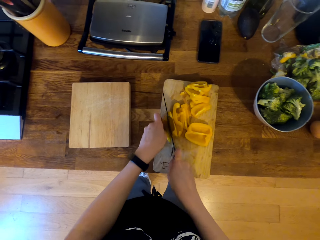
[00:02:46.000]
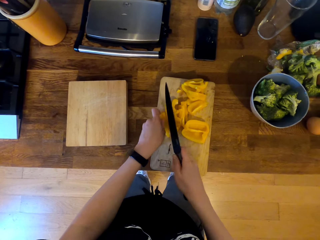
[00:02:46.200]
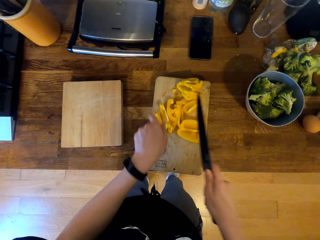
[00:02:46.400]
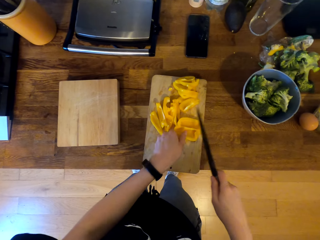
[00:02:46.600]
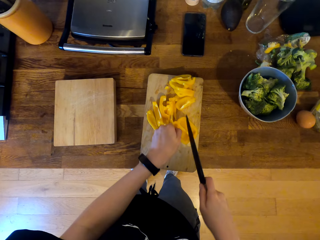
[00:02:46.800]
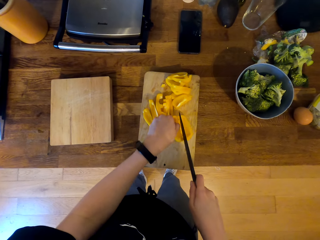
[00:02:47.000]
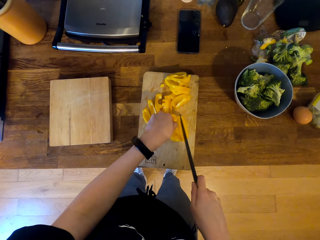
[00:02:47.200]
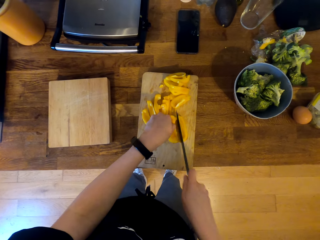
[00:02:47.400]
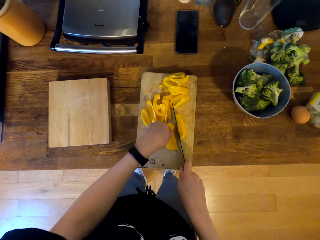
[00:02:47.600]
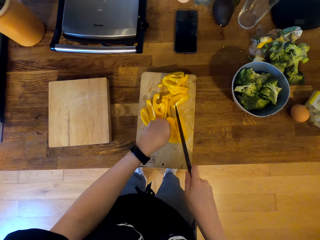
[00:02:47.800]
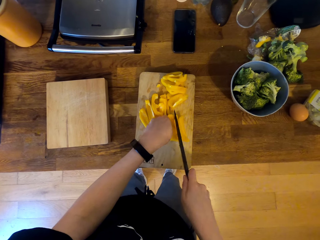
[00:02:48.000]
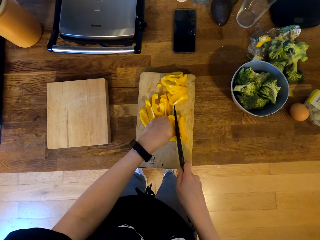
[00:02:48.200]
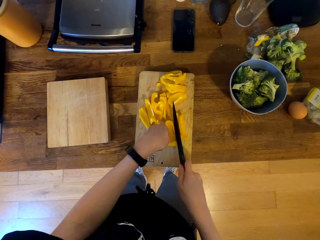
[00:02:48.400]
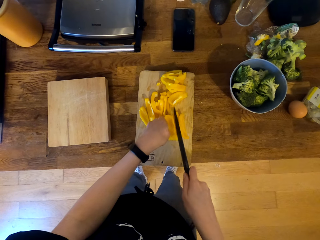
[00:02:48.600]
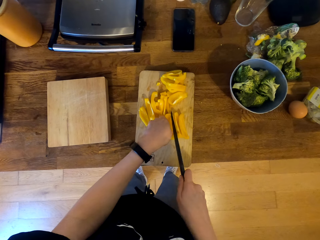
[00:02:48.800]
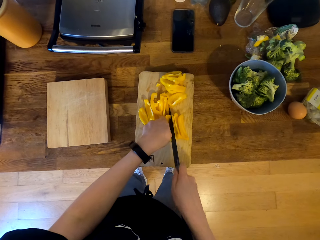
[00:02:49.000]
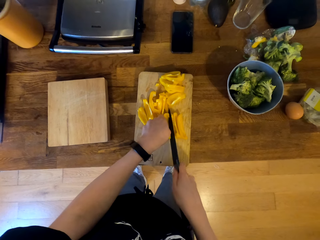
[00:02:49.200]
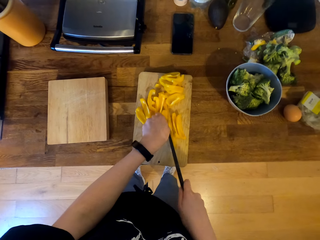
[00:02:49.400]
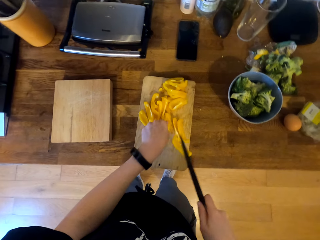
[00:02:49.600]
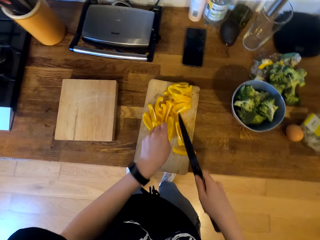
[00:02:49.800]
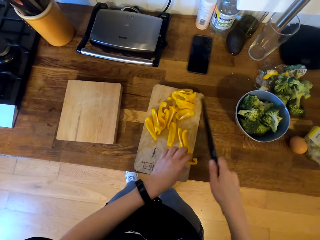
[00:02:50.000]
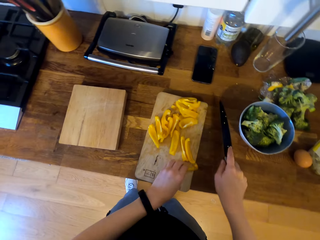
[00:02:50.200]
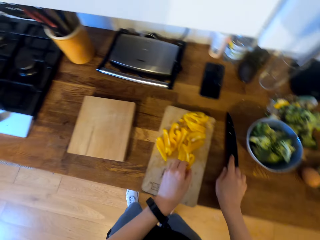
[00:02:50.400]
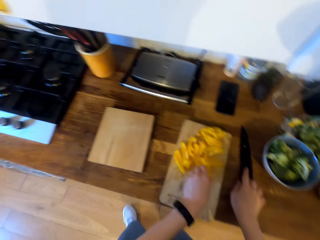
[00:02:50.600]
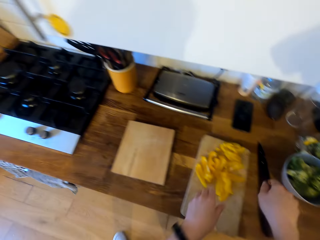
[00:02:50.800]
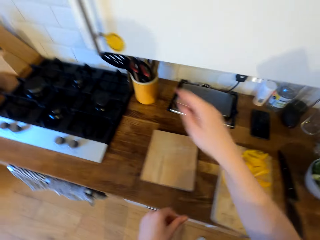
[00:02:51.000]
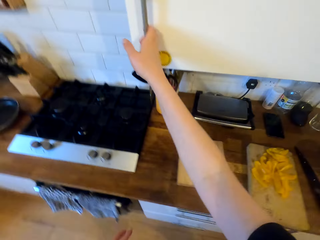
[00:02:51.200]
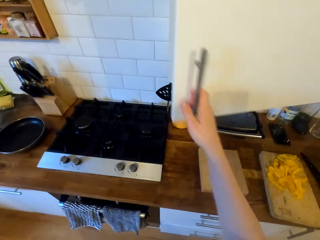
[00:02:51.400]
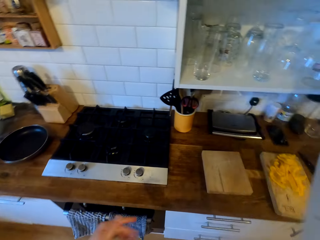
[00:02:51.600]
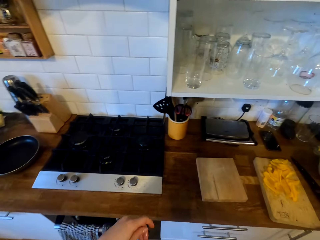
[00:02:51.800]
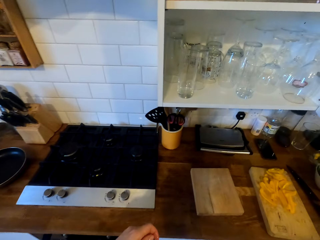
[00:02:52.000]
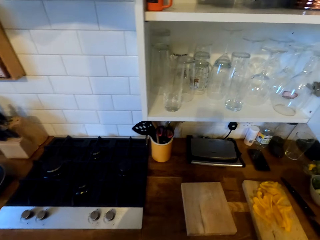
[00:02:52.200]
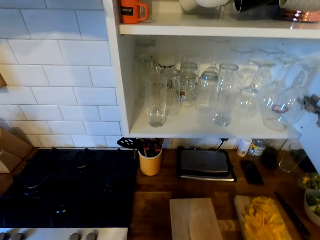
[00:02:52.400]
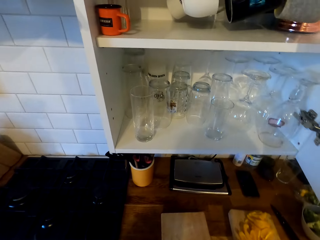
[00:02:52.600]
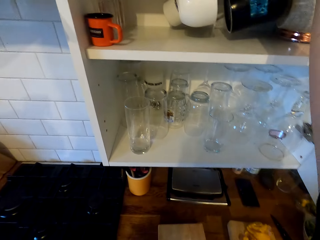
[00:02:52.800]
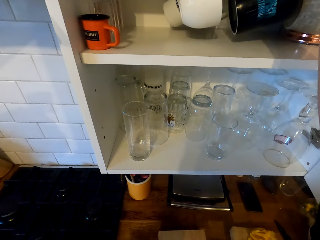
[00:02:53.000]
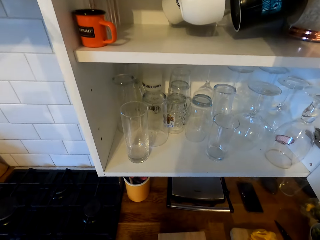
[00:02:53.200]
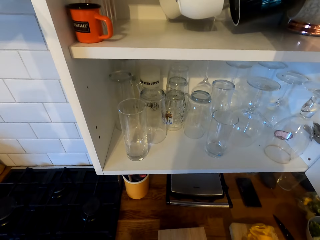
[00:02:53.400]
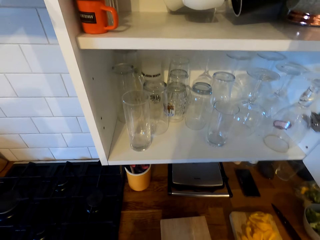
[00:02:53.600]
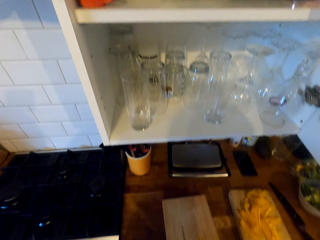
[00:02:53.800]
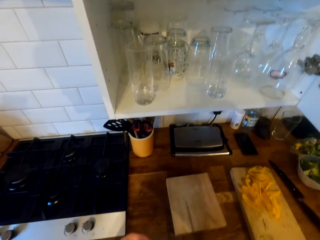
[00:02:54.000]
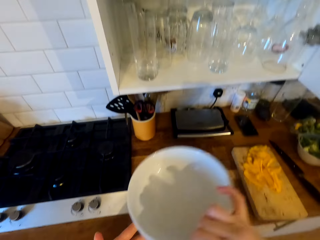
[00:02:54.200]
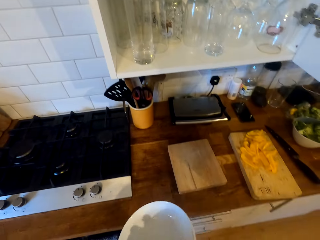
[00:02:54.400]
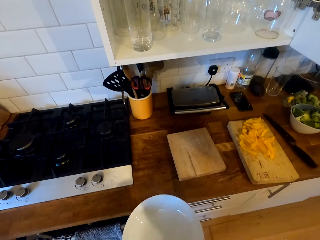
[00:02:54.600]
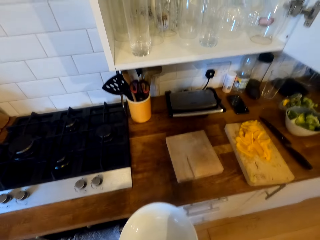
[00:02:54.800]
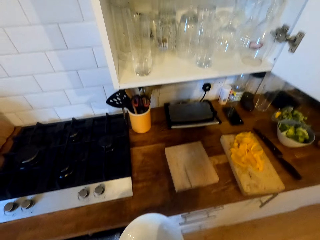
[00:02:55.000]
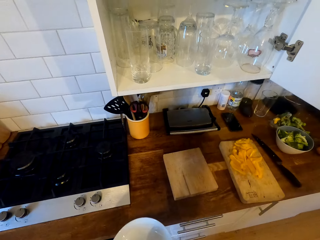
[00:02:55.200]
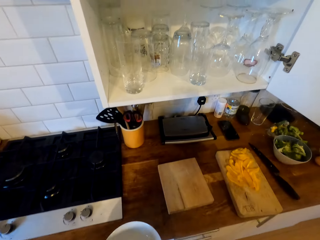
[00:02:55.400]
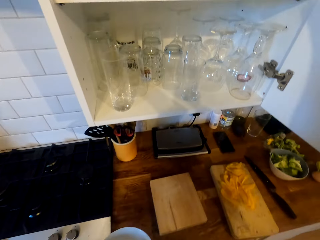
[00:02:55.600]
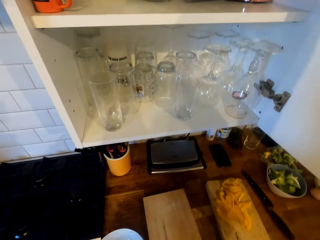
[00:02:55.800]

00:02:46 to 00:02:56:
The camera wearer places the knife on the cabinet top. They open the cabinet door. They remove the plate from the cabinet.

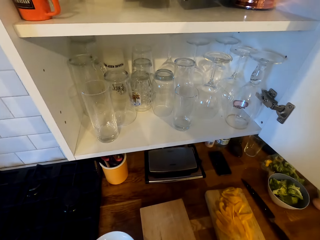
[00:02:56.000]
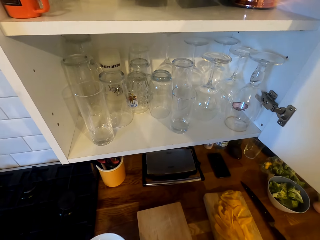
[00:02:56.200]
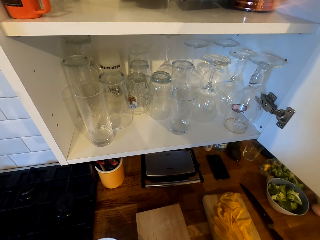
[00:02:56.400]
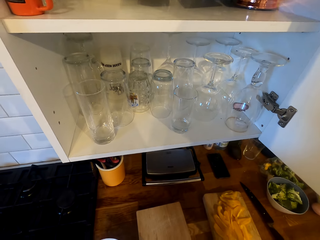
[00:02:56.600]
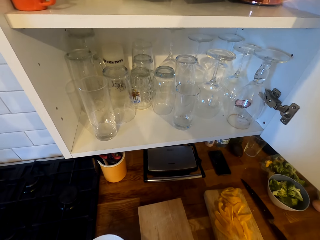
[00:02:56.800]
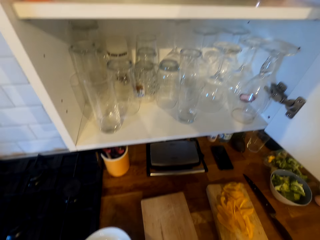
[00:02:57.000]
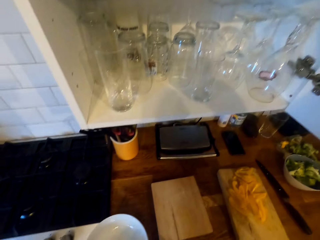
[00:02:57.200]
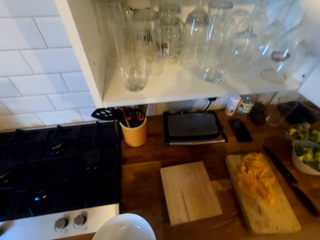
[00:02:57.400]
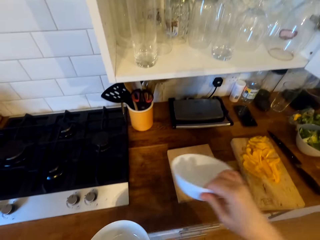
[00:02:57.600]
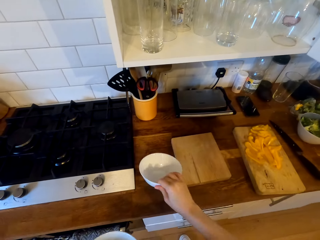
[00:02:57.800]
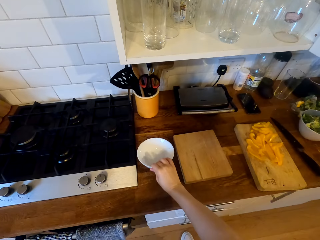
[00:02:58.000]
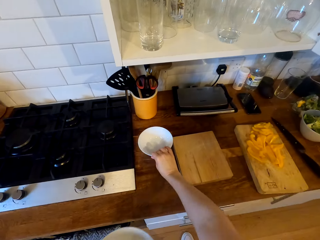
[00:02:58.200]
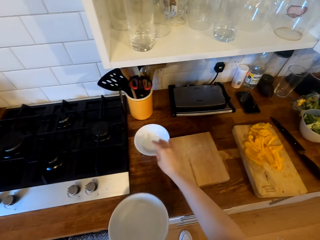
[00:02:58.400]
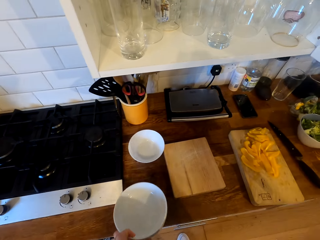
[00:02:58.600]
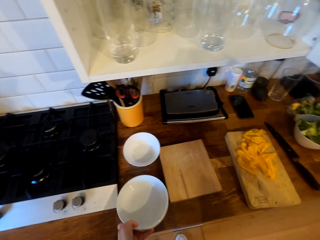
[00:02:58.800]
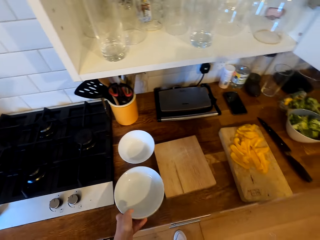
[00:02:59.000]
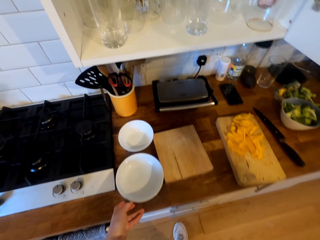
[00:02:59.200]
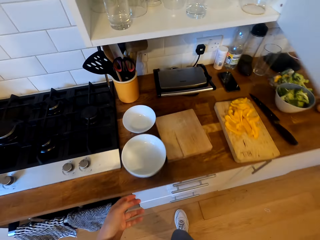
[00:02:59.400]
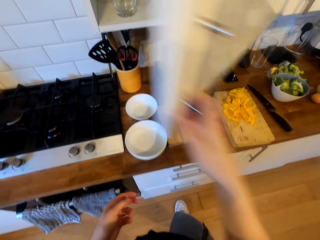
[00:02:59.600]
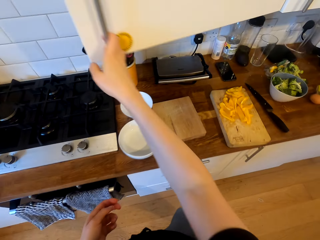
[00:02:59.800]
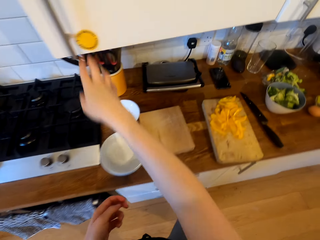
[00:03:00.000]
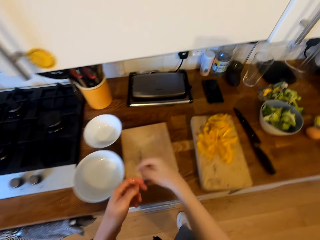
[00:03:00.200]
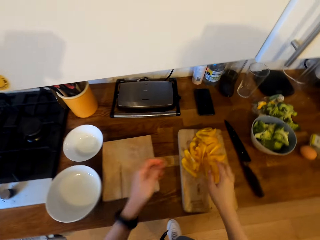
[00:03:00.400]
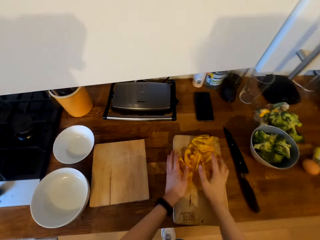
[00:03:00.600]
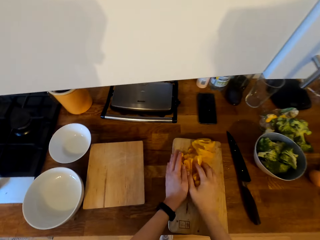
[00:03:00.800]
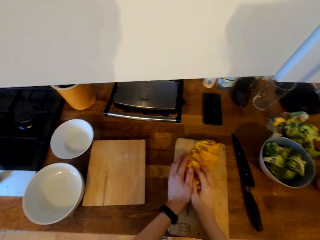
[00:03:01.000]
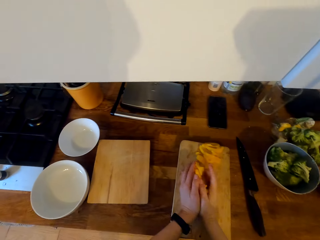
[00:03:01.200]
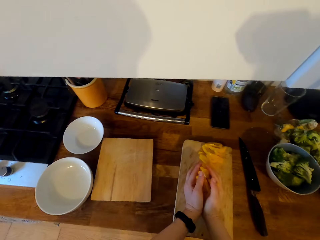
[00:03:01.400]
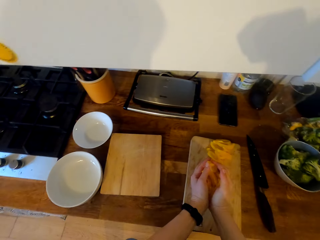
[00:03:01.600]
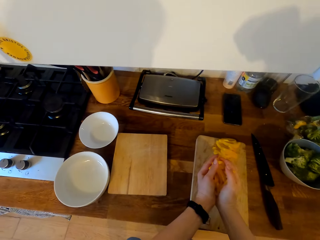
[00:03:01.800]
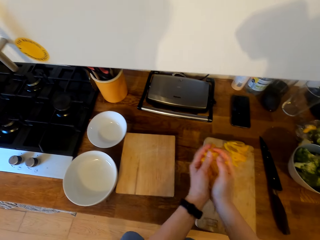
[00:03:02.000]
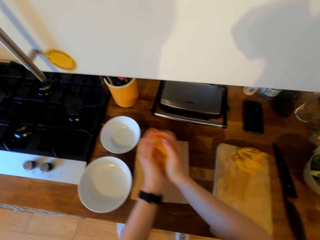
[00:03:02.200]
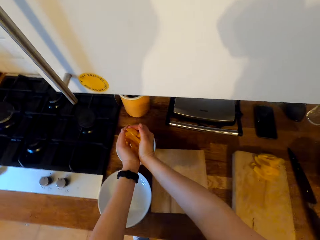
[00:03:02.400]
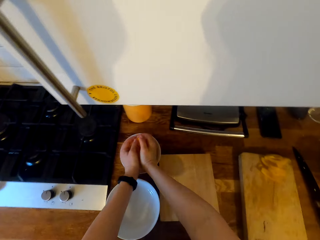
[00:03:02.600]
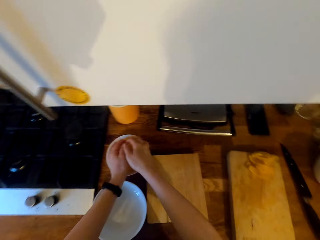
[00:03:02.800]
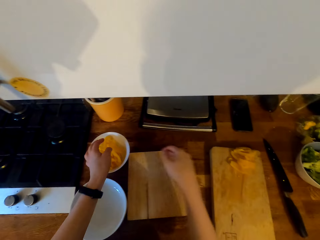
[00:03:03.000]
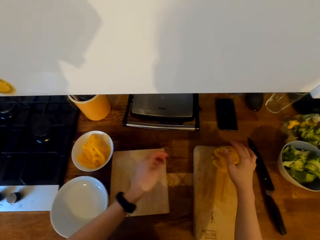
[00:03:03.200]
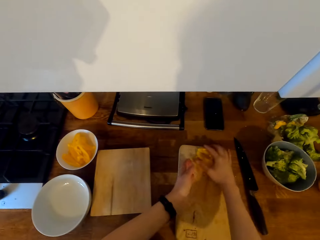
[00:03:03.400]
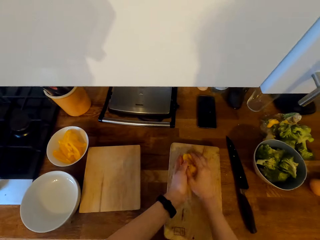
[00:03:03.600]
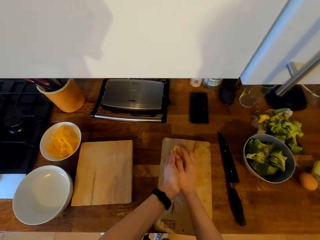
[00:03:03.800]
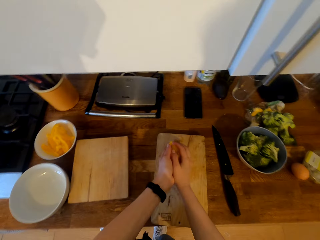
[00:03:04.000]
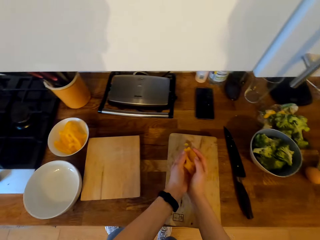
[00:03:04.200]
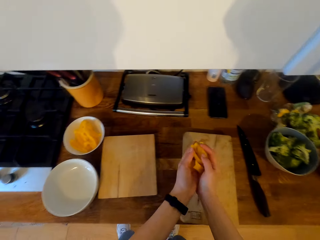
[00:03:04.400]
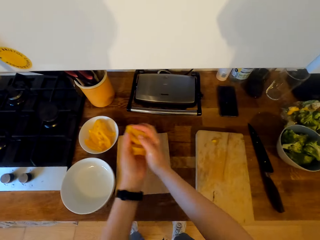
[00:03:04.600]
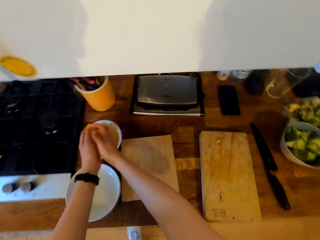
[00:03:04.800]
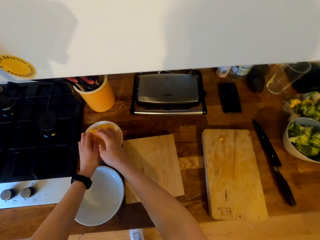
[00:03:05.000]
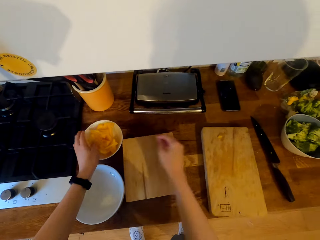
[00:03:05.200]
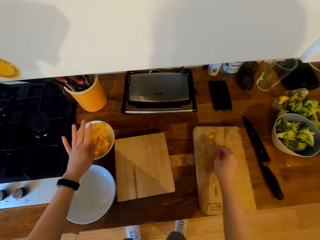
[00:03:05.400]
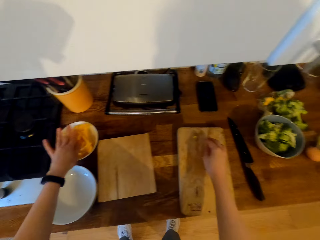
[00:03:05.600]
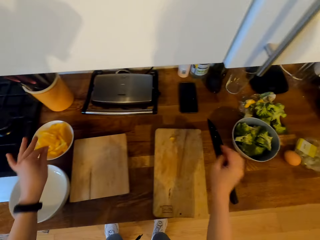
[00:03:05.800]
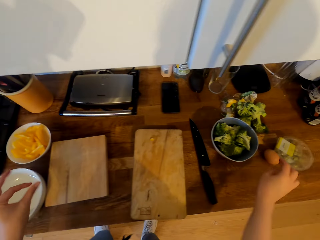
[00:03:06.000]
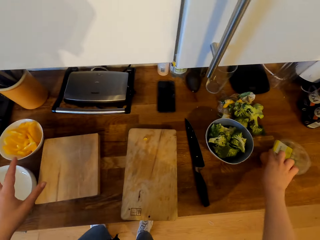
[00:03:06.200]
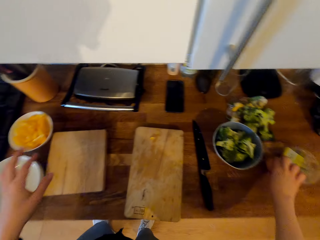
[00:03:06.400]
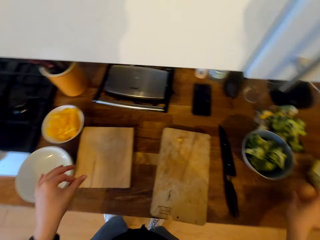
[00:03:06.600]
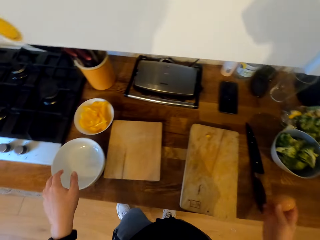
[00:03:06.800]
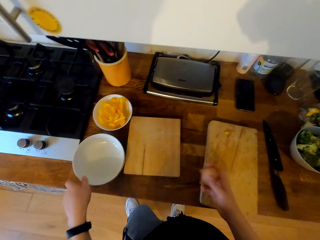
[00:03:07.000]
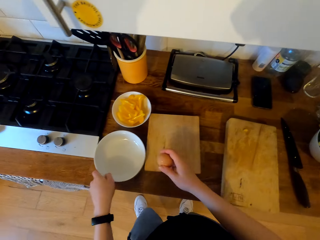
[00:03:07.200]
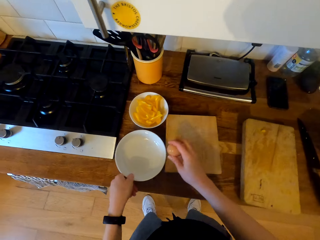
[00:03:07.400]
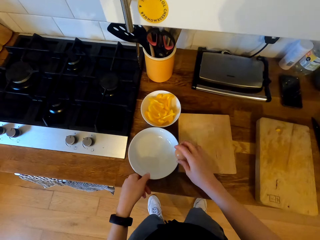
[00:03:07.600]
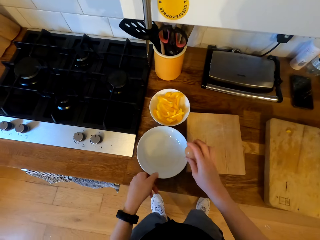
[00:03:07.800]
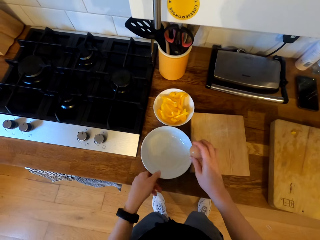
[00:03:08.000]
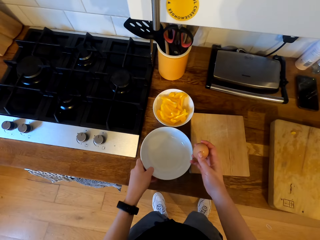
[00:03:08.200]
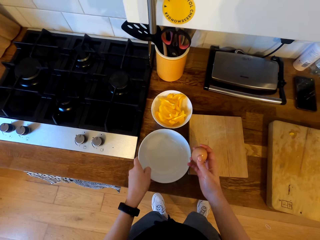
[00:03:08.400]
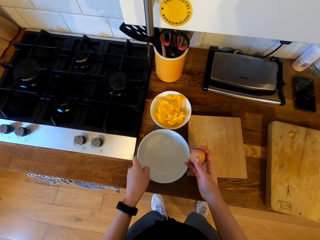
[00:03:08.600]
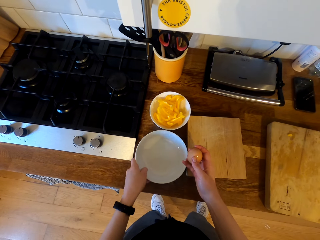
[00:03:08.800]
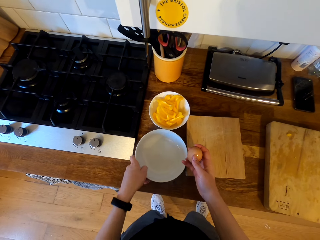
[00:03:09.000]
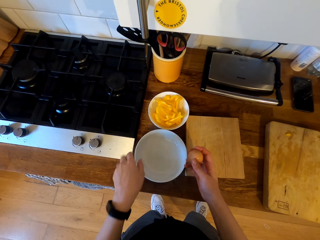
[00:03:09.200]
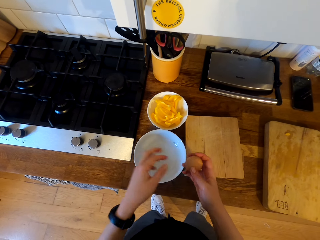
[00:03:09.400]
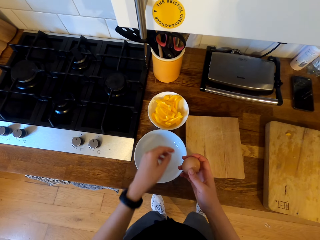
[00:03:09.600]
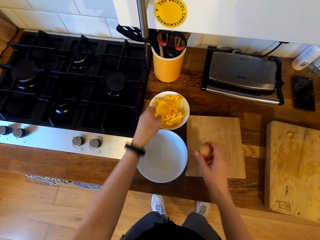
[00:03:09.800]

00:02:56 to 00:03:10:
The camera wearer removes the bowl from the cabinet. They place the bowl on the cabinet top. They place the ceramic plate on the cabinet top. They close the cabinet door. They pick the sliced bell pepper from the chopping board. They place the sliced bell pepper in the bowl. They pick the sliced bell pepper from the chopping board. They place the sliced bell pepper in the bowl. They pick the egg from the cabinet top. They drag the plate on the cabinet top. They crack the egg.
